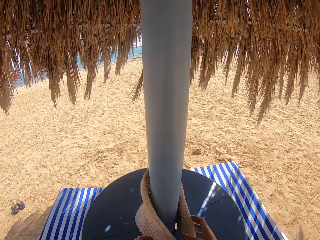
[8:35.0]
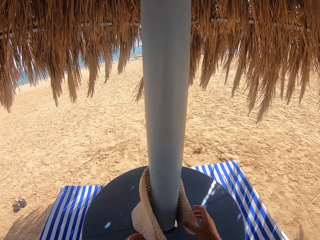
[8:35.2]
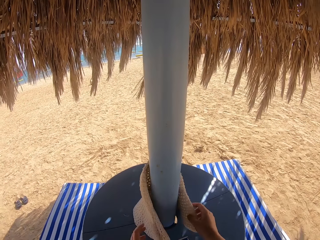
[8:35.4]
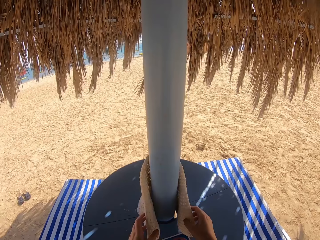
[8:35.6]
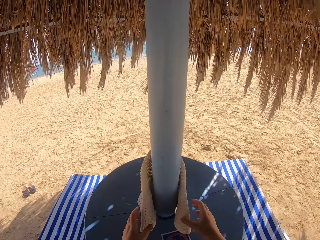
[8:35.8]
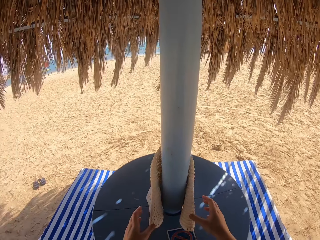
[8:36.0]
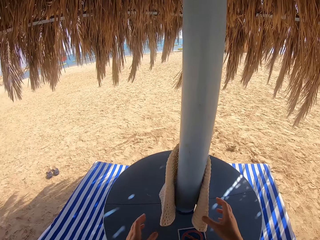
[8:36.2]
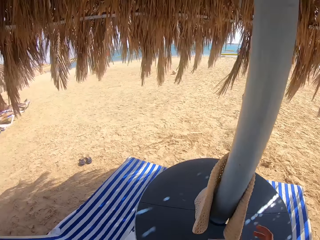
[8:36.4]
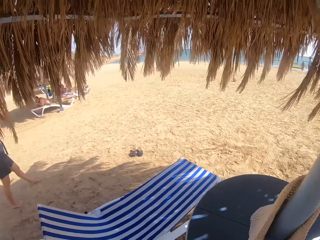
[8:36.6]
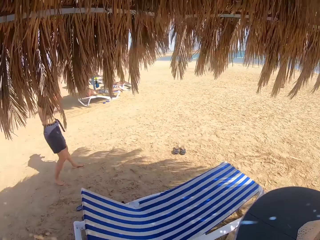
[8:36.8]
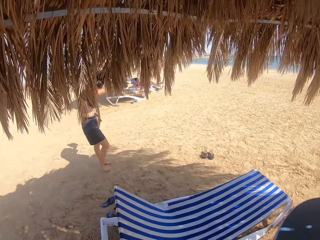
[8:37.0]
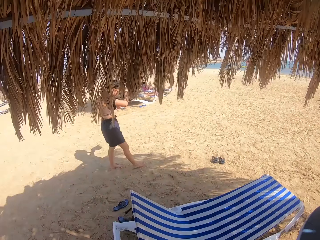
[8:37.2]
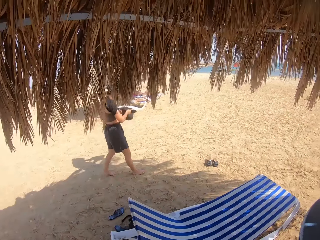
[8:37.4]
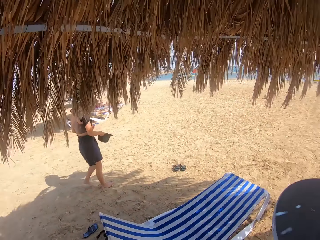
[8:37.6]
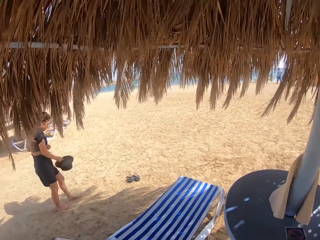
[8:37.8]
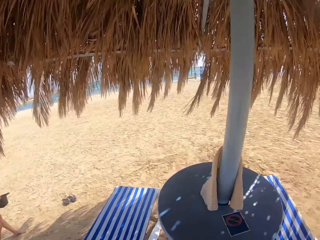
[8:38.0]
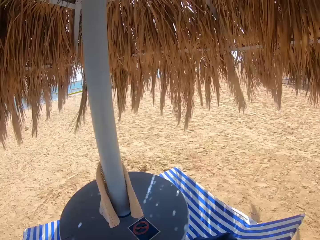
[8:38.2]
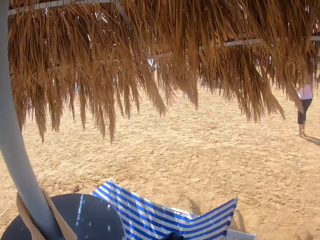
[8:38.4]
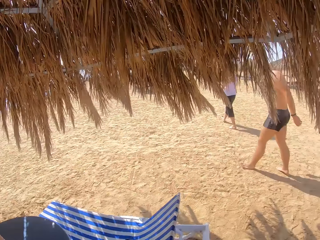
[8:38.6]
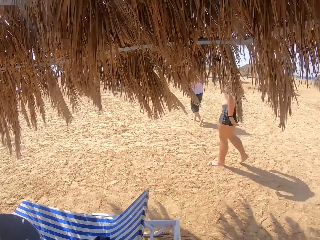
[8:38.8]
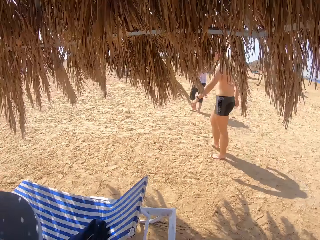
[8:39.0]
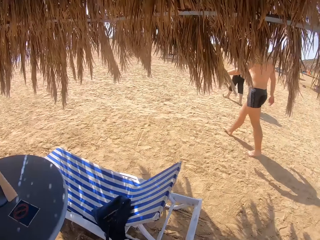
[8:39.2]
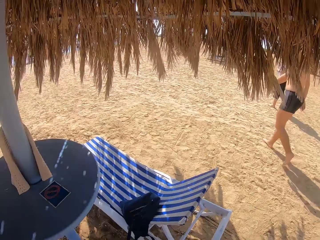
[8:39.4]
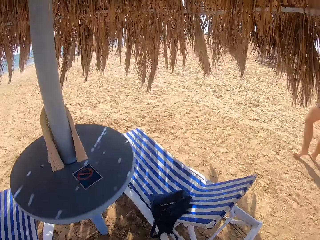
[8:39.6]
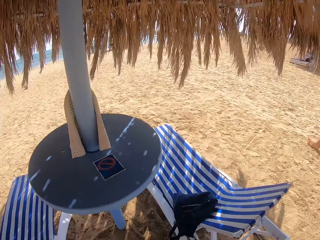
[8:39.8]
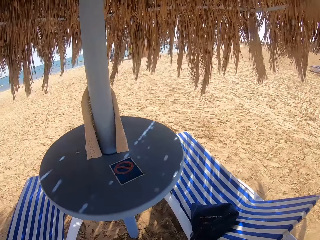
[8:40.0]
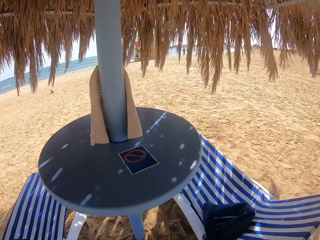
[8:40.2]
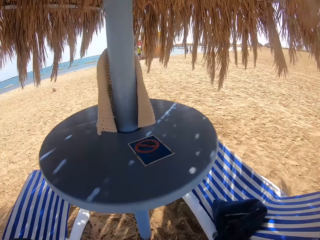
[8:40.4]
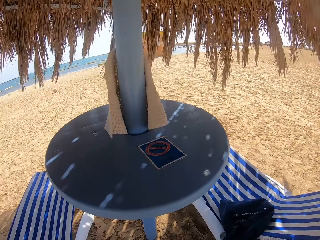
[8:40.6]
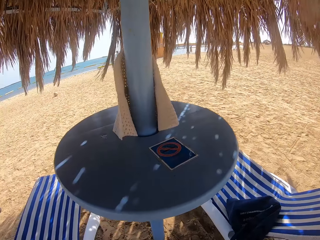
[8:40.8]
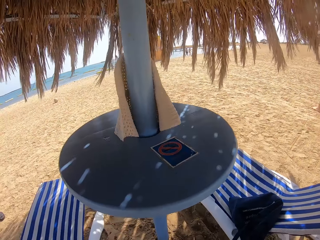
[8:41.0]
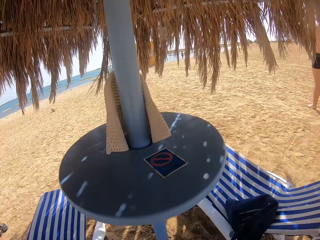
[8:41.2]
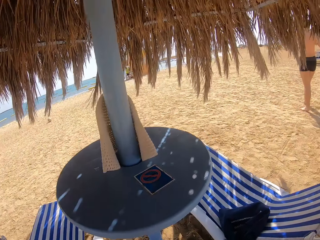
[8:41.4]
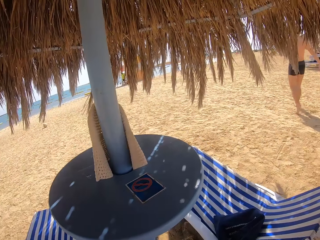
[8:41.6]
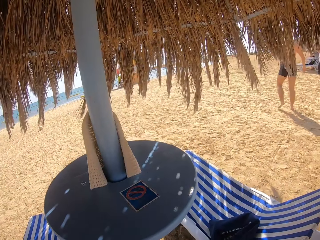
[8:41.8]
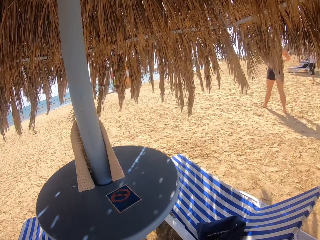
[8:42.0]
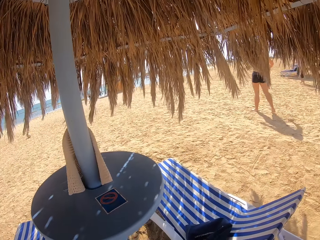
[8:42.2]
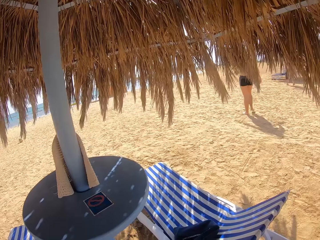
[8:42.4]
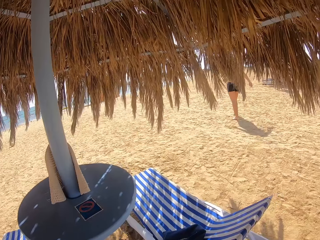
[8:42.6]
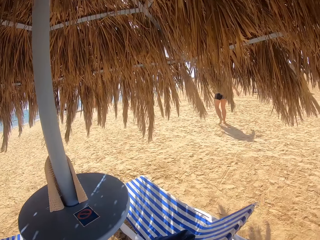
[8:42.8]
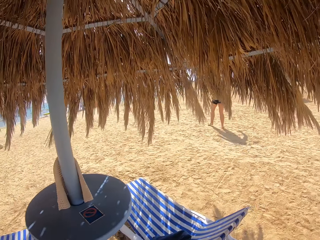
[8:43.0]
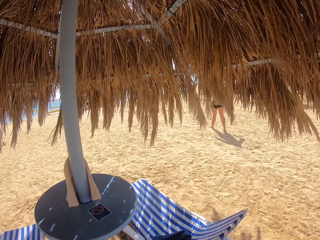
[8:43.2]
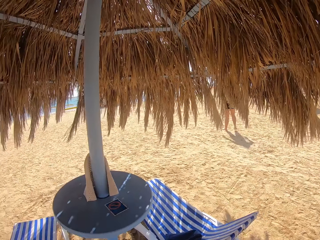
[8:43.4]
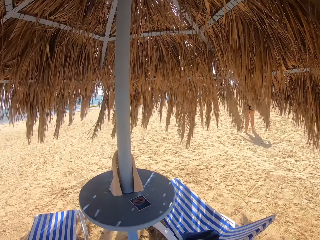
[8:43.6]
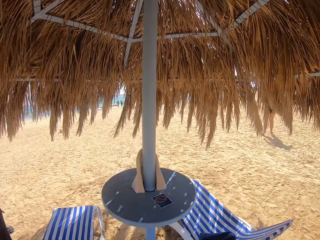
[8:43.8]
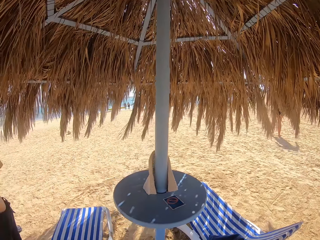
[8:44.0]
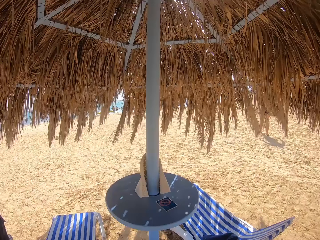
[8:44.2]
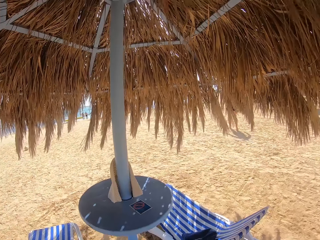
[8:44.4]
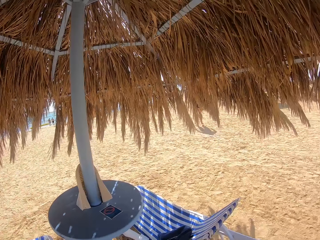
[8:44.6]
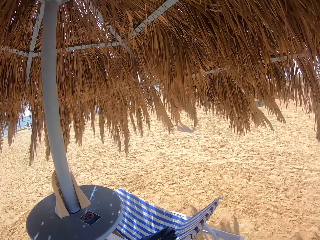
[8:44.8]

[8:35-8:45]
The camera wearer looks around the shore. They stare at the pole.

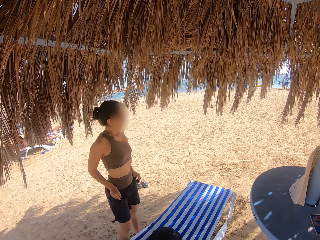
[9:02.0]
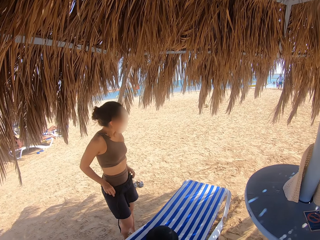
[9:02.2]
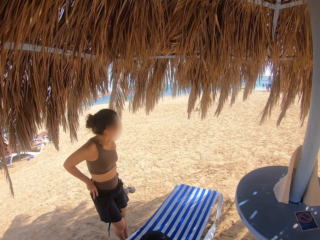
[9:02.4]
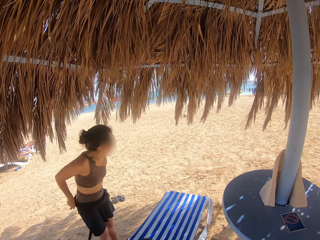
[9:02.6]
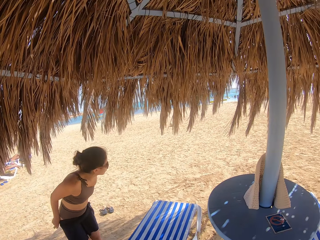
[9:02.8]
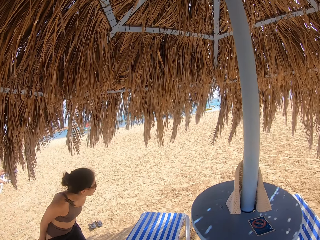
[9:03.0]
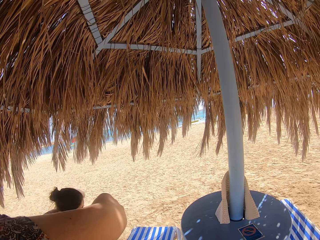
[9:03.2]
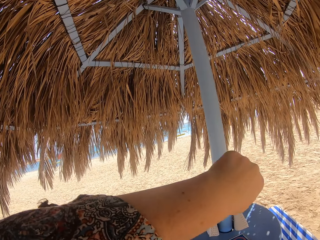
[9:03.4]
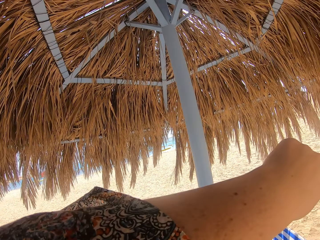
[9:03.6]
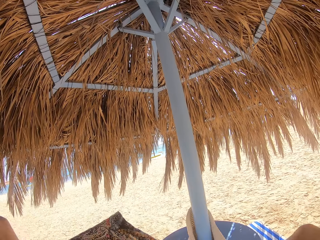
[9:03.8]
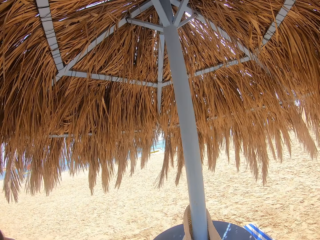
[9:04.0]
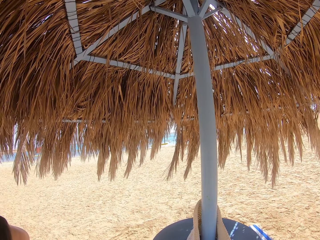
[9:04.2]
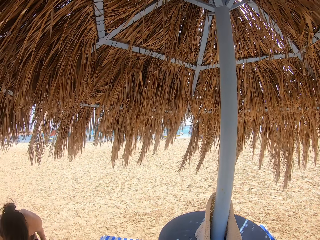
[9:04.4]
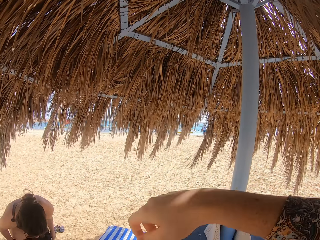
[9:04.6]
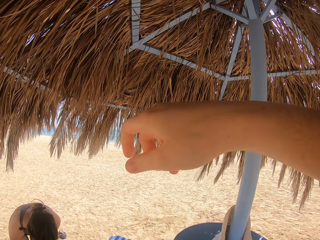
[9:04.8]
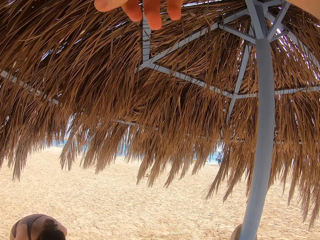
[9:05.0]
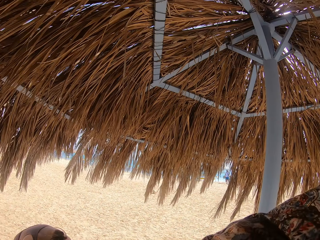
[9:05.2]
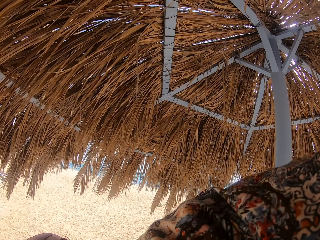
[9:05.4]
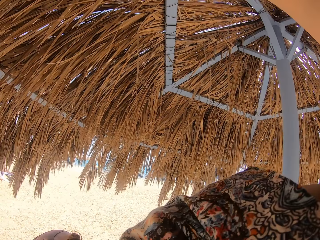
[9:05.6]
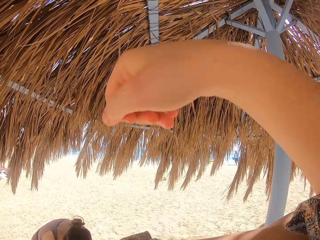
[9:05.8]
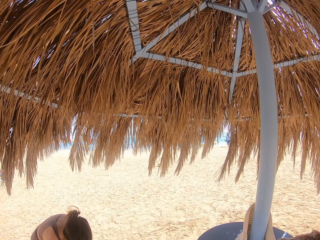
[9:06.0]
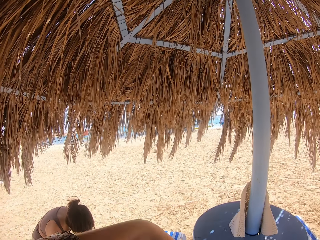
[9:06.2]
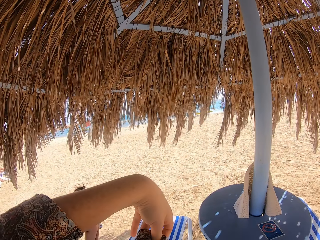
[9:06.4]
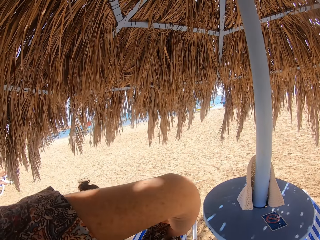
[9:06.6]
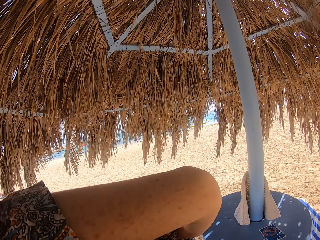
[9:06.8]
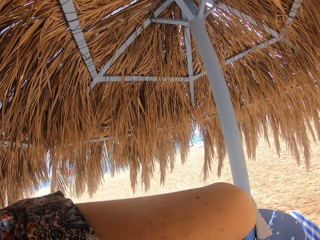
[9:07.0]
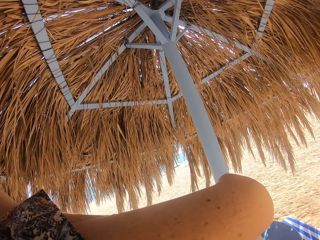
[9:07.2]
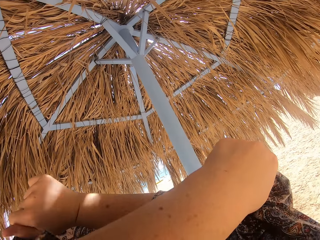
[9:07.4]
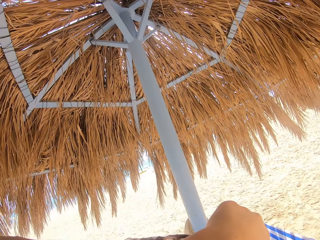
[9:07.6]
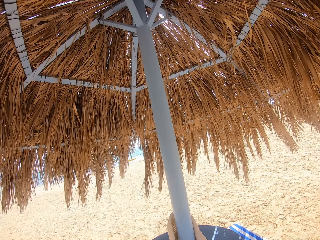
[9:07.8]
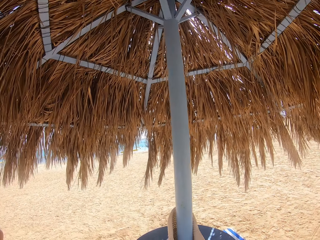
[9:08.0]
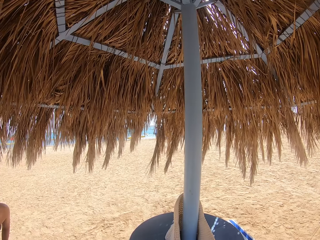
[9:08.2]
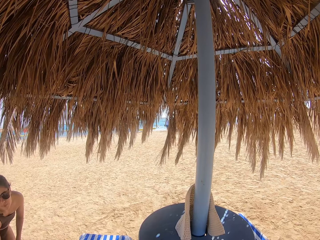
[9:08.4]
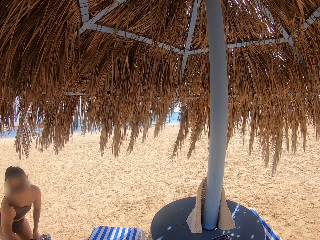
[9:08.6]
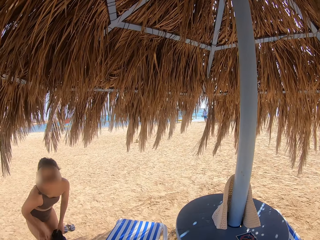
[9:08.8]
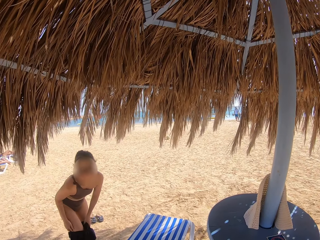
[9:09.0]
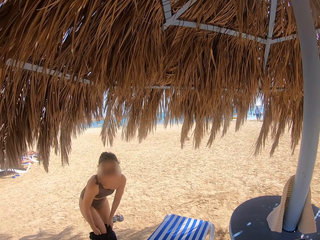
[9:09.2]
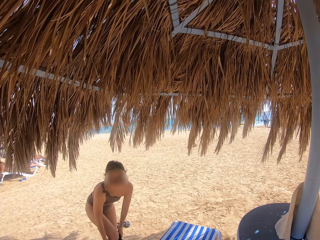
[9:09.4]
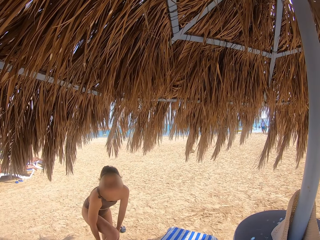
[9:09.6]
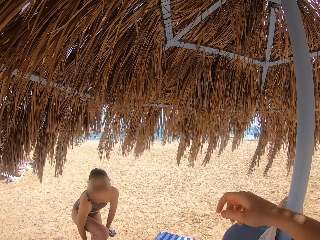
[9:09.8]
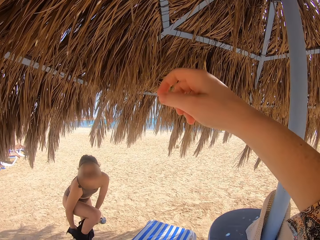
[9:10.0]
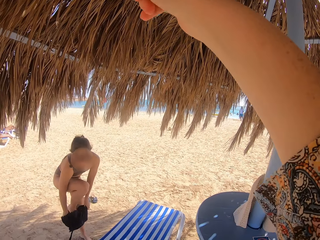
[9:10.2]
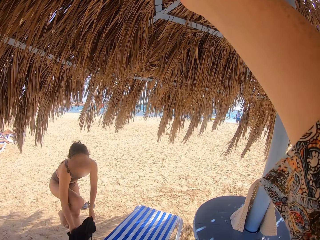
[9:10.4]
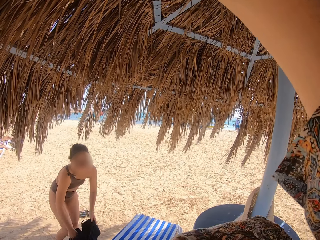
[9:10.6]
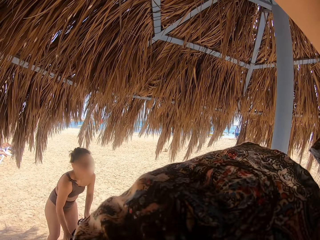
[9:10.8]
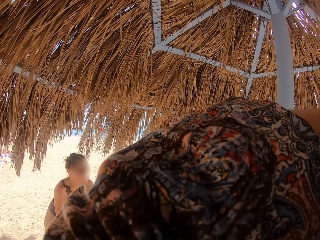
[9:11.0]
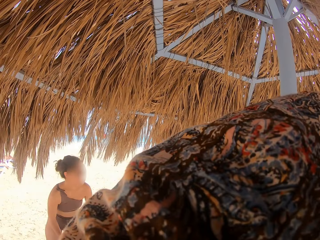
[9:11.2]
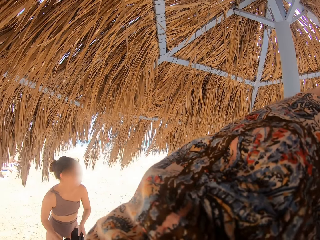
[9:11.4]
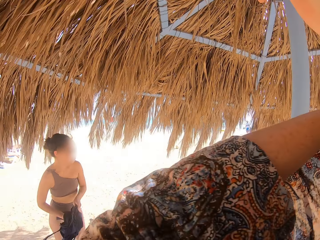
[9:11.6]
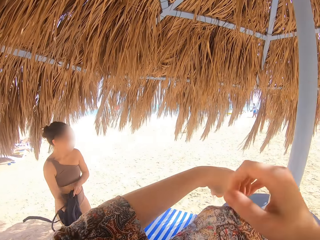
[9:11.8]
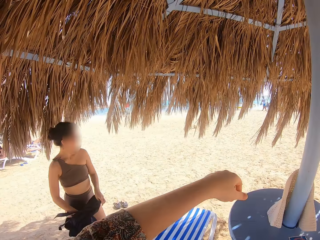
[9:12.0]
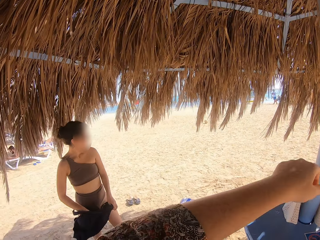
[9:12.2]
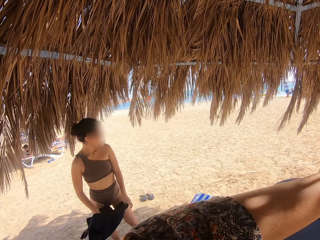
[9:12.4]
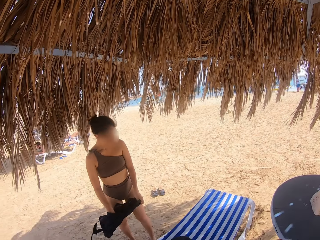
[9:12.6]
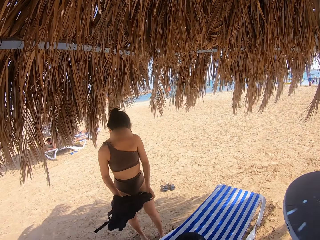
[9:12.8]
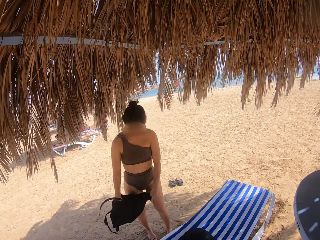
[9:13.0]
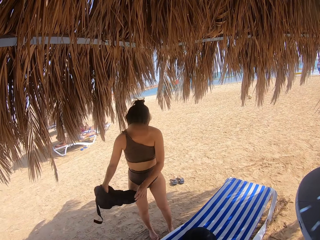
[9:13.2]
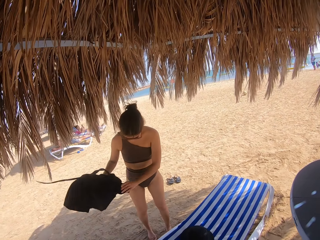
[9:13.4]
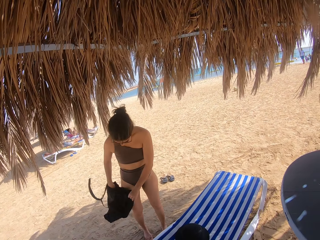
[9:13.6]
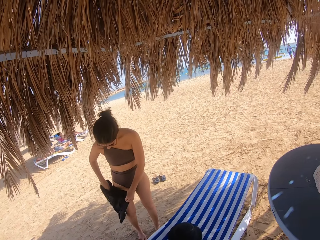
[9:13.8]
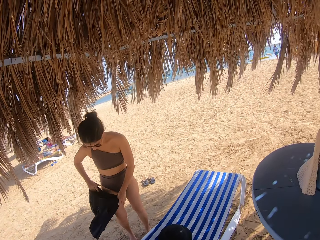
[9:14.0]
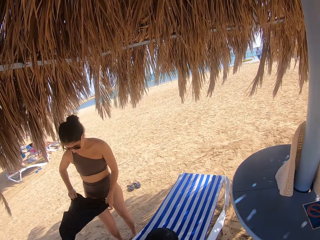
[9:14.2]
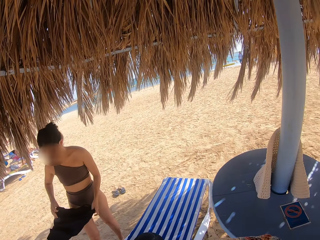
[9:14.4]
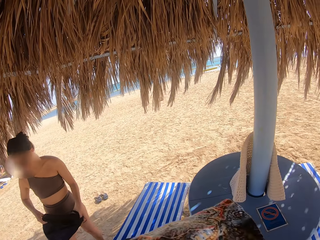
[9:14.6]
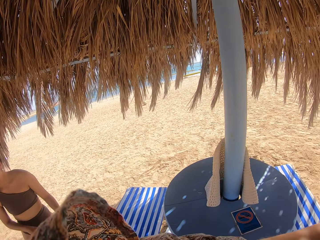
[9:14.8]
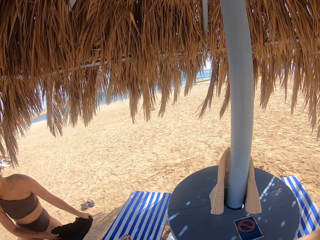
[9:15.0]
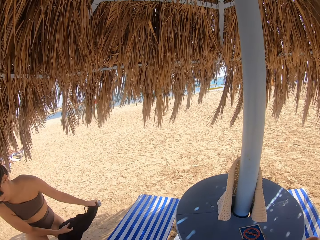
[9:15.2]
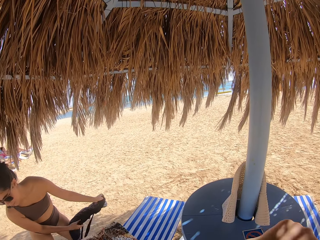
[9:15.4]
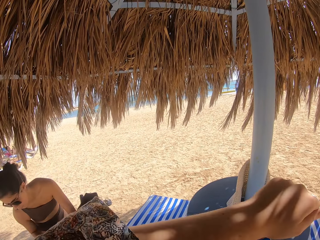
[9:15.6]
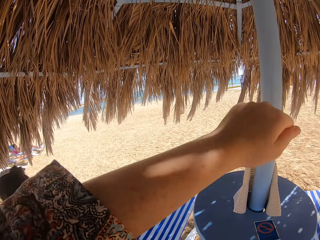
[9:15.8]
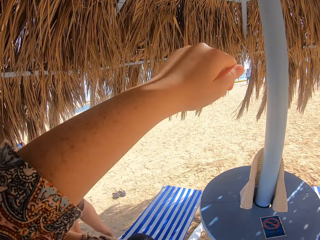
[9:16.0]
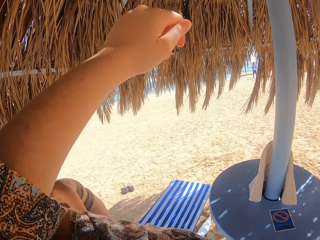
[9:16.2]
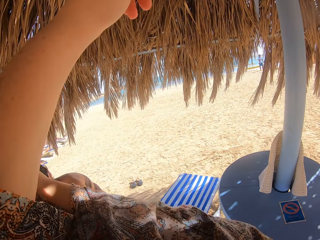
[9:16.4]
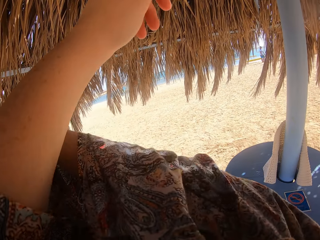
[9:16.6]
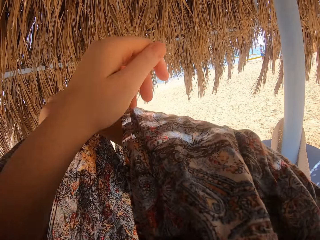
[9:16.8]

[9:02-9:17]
The camera wearer removes her top.
